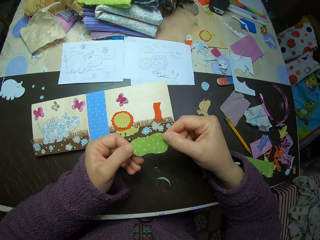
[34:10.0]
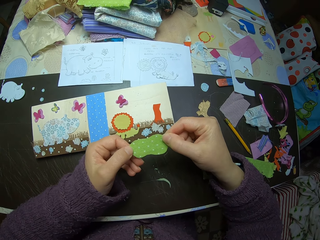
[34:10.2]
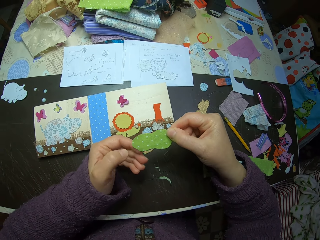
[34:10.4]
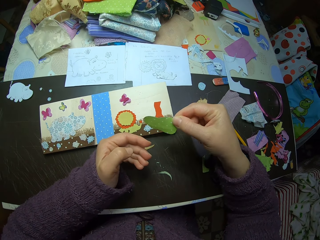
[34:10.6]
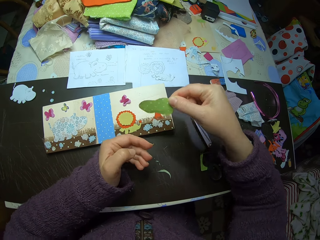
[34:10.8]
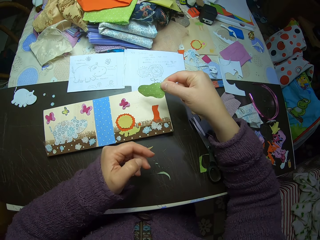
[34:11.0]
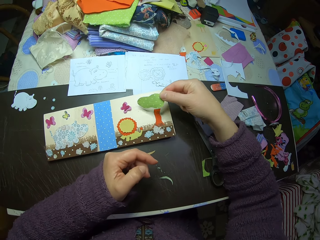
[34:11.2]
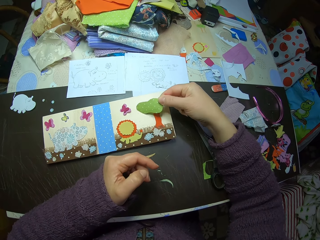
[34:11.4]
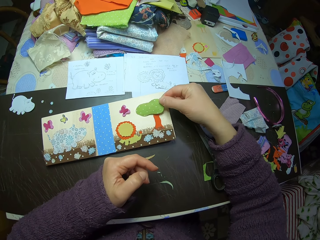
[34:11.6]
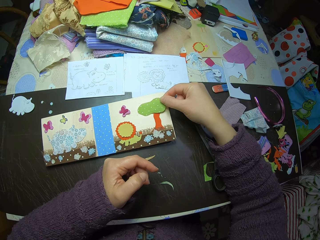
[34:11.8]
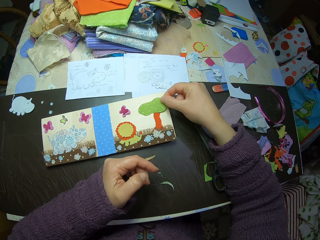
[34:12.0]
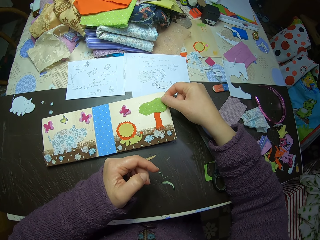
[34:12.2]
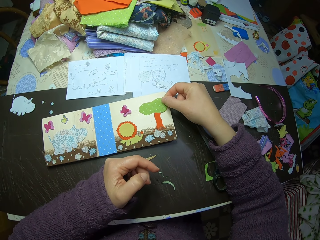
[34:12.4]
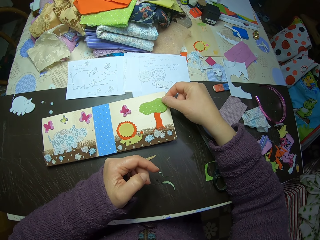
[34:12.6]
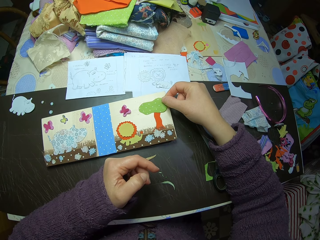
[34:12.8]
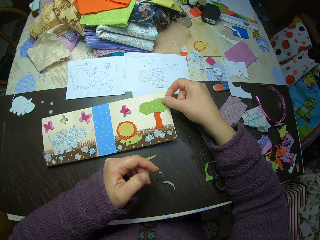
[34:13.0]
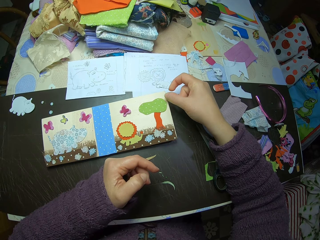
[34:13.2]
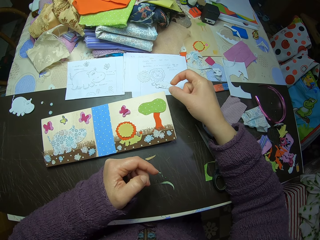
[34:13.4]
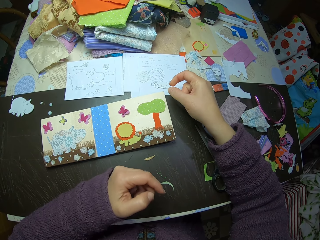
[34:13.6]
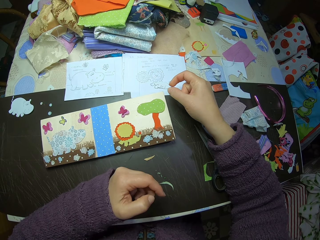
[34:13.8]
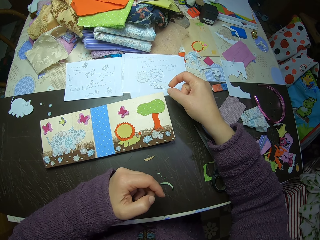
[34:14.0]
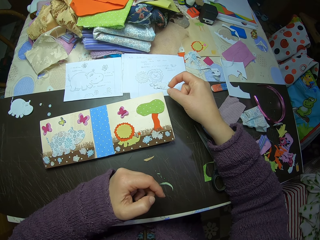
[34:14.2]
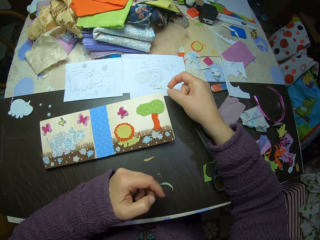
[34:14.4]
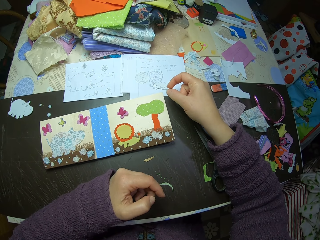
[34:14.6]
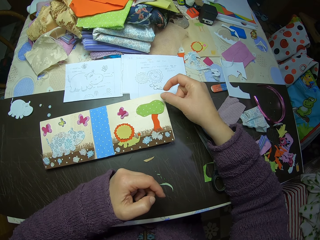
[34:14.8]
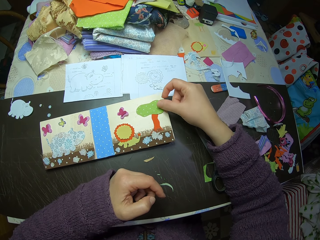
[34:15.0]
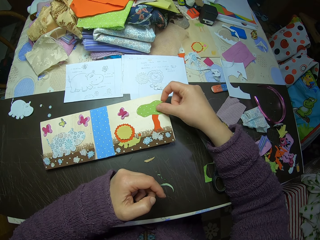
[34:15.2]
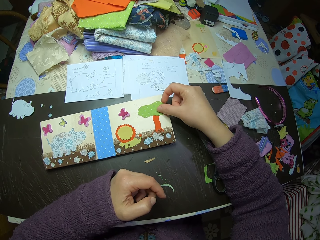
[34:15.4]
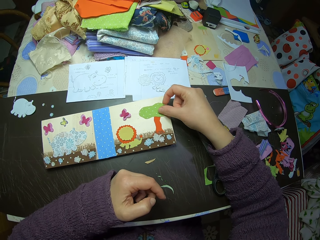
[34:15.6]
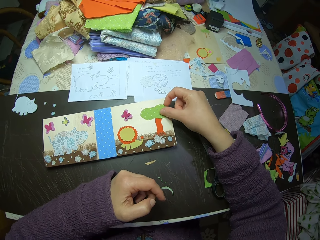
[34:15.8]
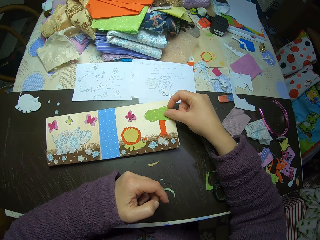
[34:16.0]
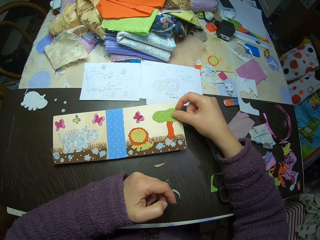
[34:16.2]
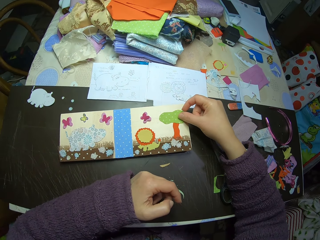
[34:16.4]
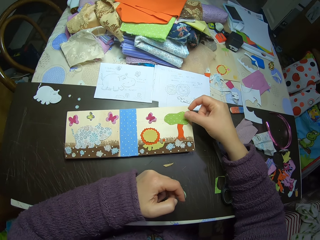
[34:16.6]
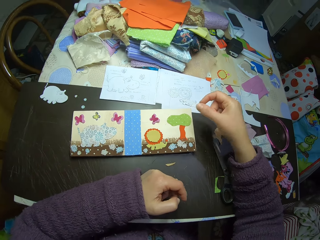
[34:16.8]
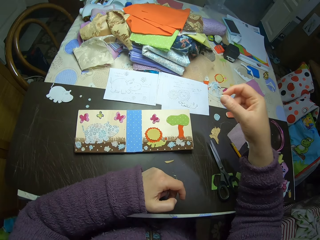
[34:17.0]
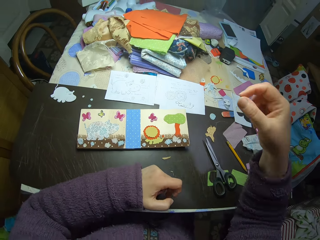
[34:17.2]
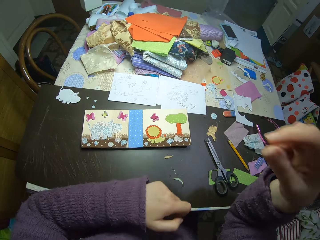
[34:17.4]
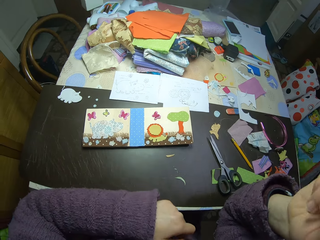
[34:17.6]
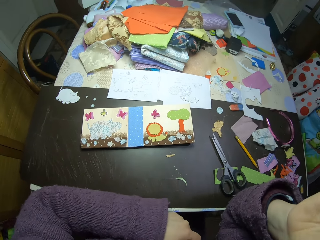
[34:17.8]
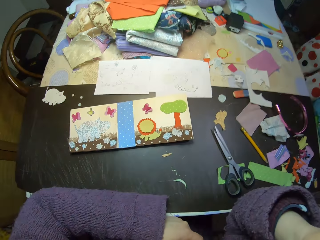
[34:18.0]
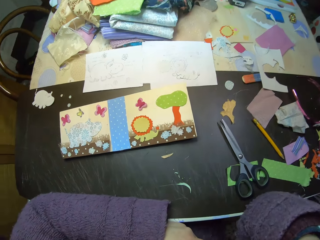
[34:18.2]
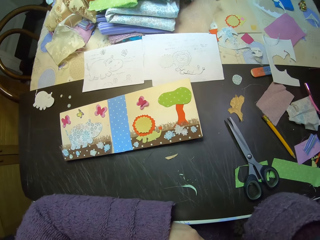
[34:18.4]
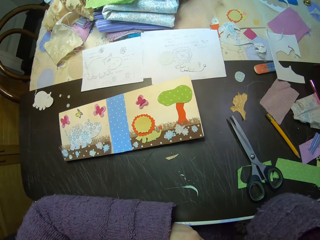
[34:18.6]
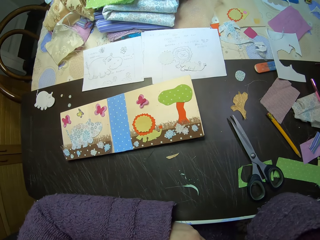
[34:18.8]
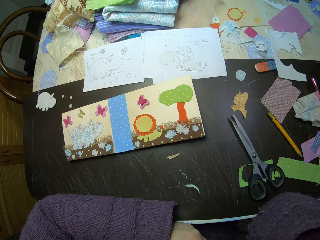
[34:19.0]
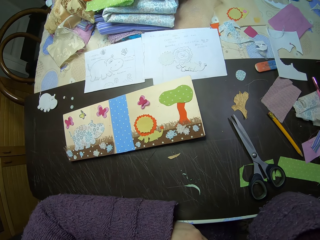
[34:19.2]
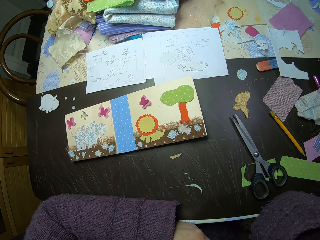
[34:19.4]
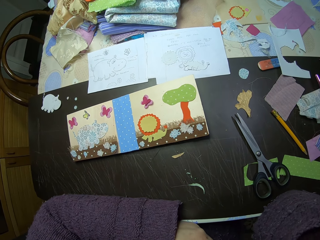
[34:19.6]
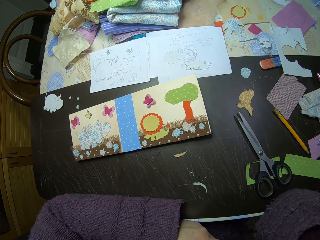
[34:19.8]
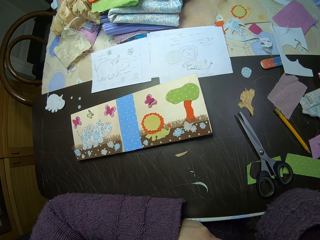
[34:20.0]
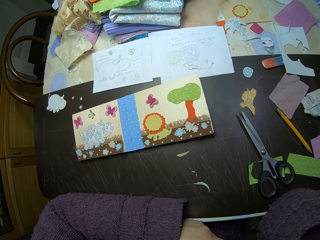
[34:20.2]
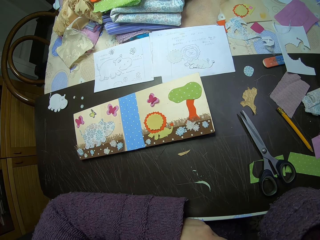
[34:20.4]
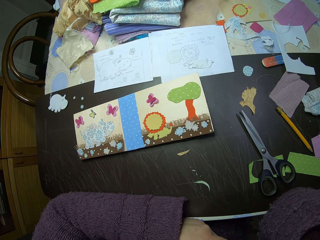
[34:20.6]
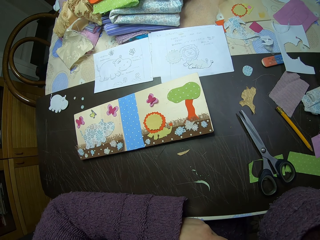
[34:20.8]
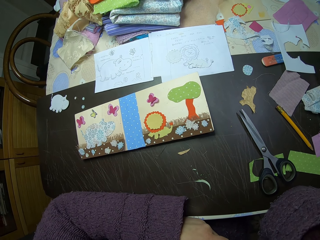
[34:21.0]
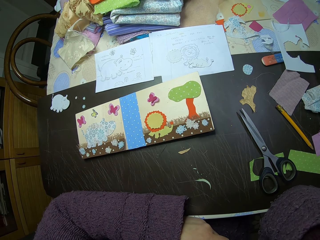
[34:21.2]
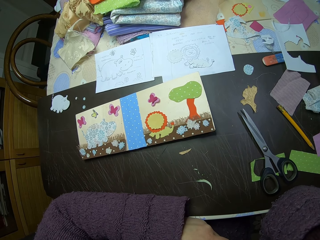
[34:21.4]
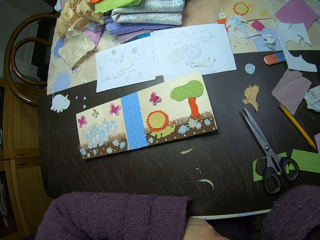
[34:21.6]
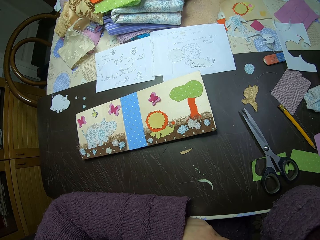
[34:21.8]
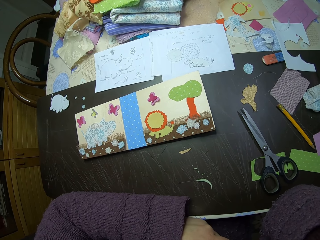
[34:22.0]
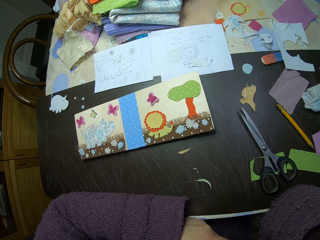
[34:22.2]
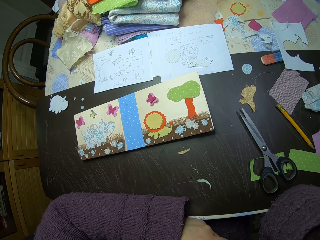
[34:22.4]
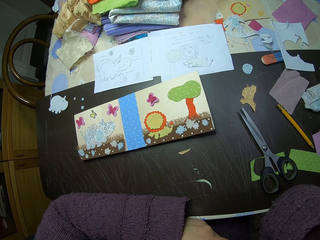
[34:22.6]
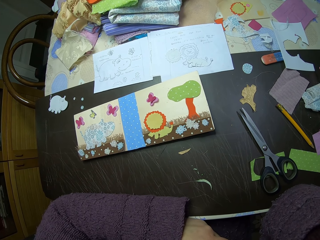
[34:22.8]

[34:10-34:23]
The camera wearer places the cutout on the paper collage or manilla paper. She puts her right hand on her chin. She looks at the manilla paper.

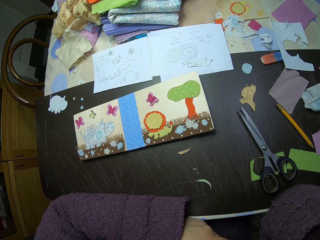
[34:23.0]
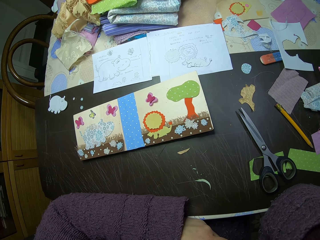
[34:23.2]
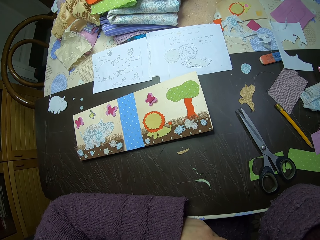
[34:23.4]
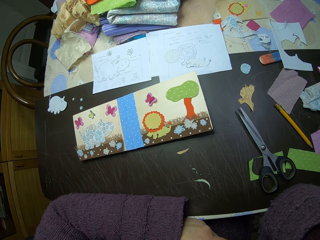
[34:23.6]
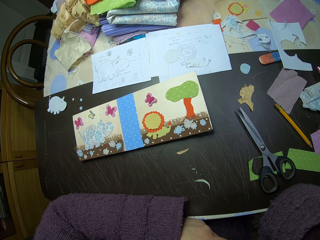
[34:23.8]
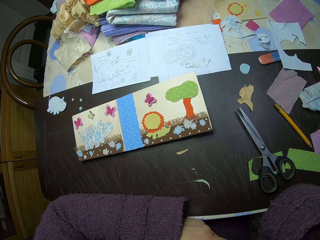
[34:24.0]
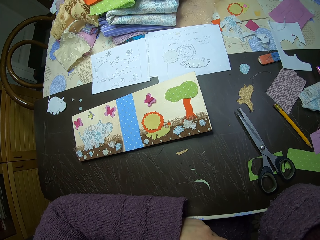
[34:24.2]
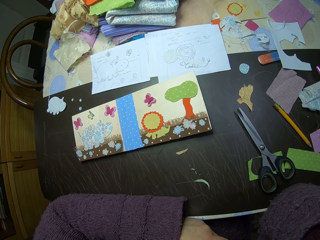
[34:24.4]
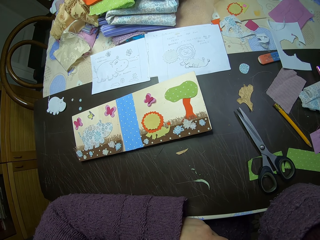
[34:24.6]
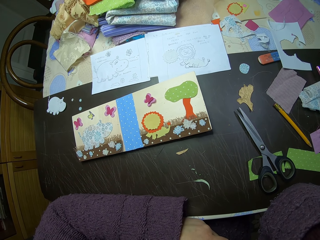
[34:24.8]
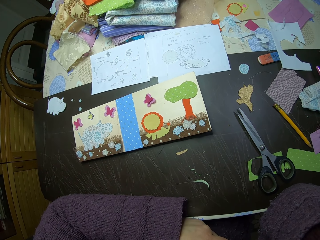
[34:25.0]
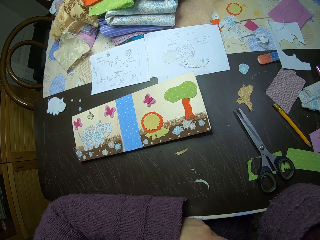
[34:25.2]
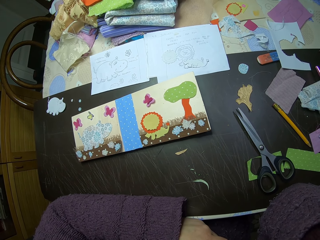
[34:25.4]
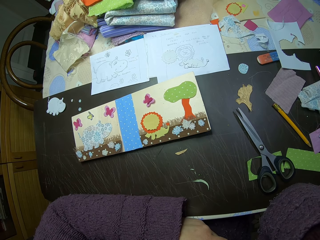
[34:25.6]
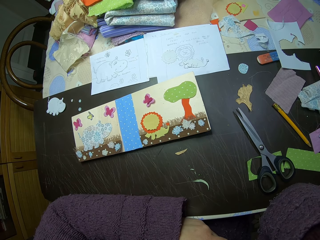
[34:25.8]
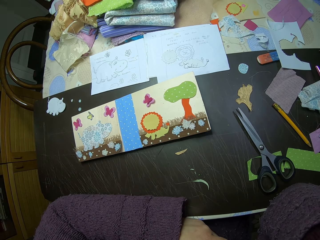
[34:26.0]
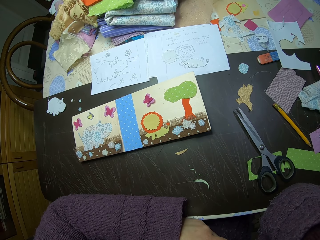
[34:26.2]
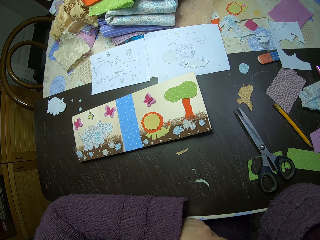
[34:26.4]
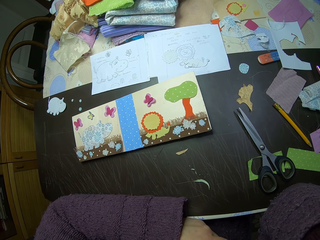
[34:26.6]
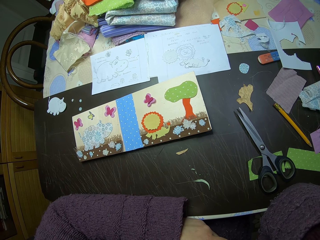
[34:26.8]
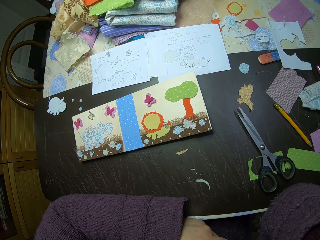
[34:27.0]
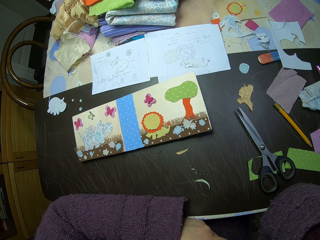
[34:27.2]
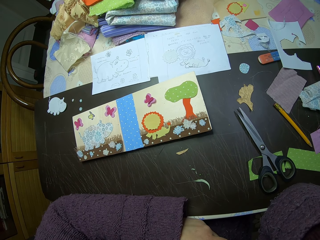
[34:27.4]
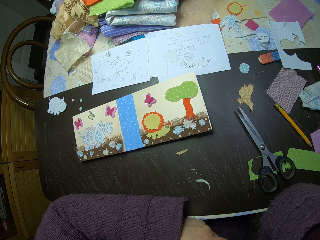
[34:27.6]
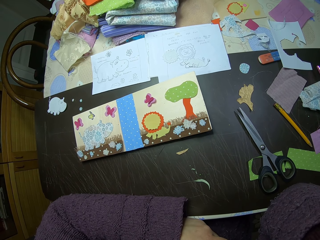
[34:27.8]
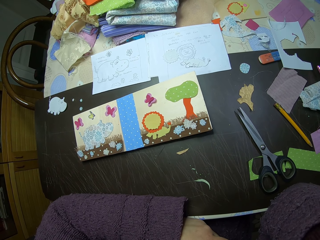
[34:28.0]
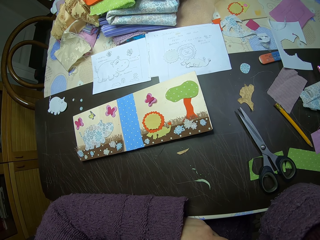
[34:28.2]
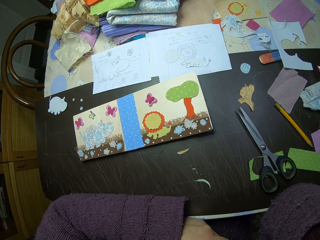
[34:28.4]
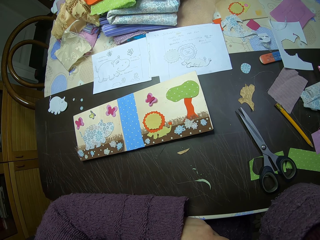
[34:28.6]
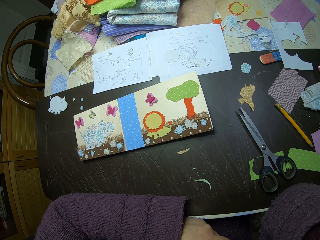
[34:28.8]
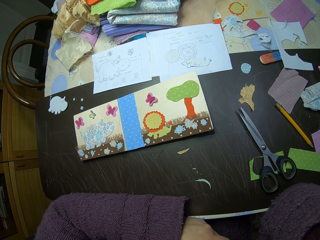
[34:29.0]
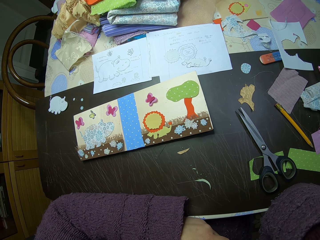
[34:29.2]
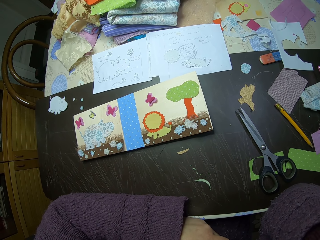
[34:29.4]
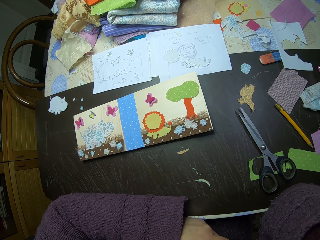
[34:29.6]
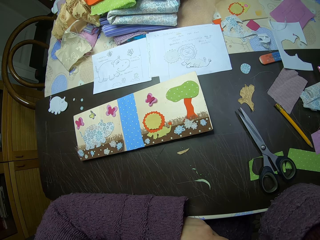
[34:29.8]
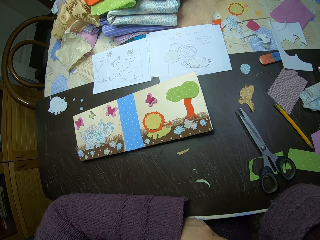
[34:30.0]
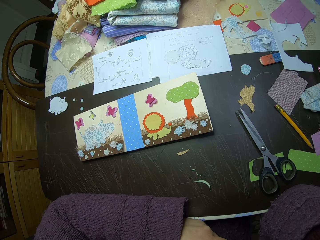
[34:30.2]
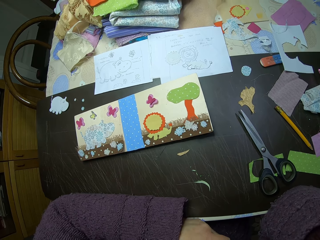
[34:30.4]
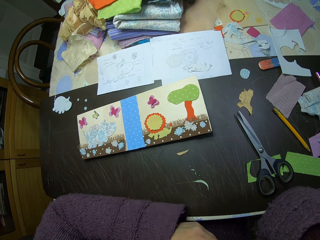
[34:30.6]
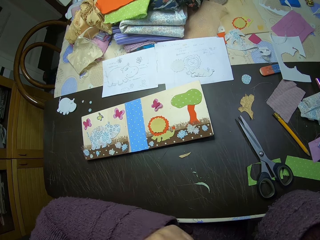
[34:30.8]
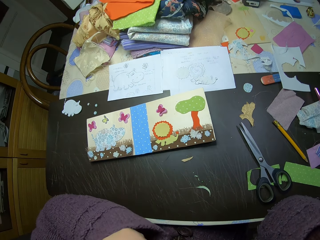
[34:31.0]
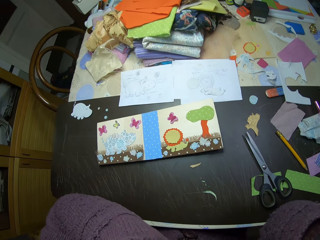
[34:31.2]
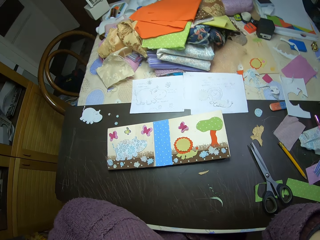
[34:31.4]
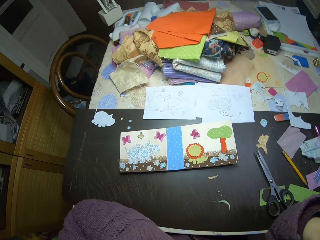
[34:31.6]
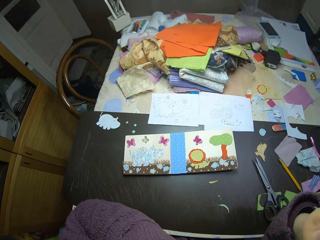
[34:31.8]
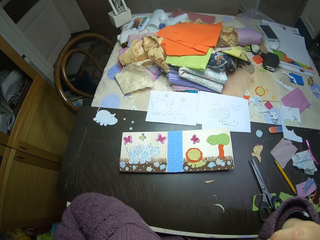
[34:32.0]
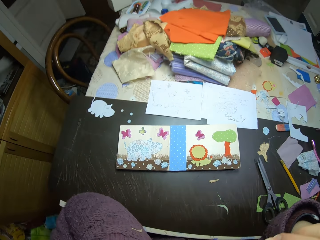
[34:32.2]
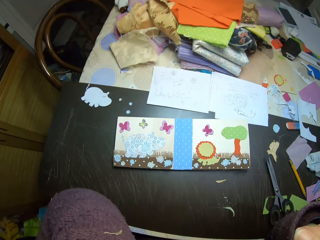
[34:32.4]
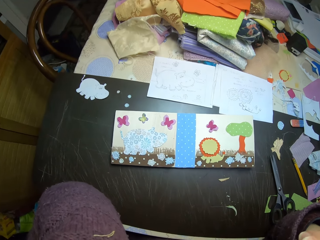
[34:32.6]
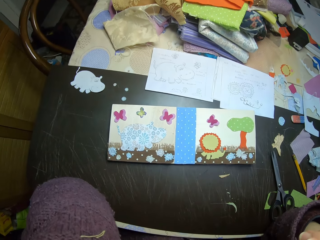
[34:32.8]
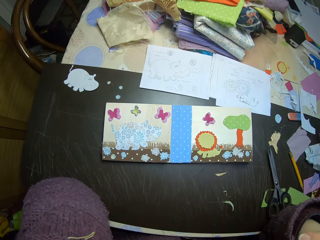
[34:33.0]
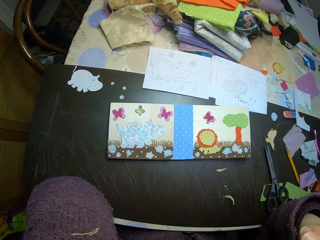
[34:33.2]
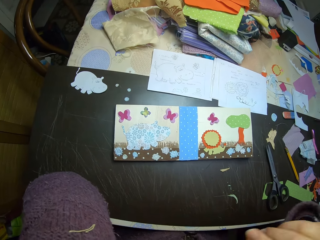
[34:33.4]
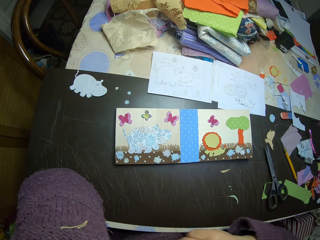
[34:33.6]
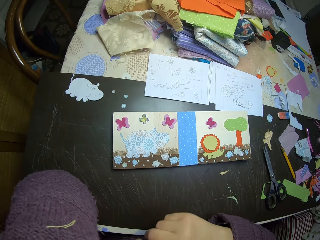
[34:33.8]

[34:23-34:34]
The camera wearer puts her left hand on her chin.
